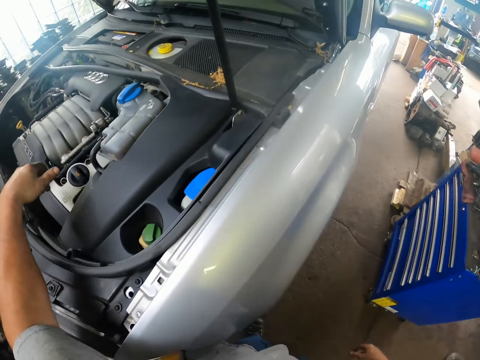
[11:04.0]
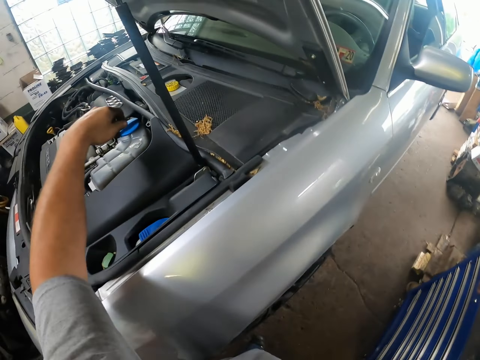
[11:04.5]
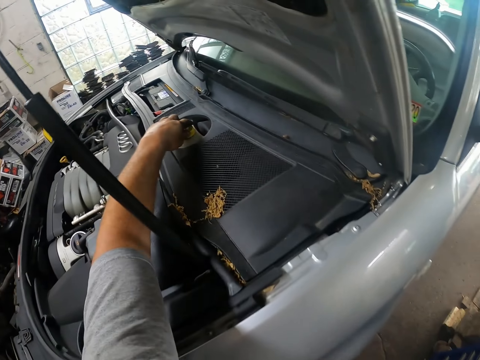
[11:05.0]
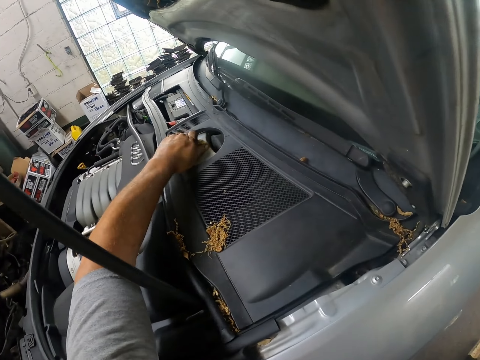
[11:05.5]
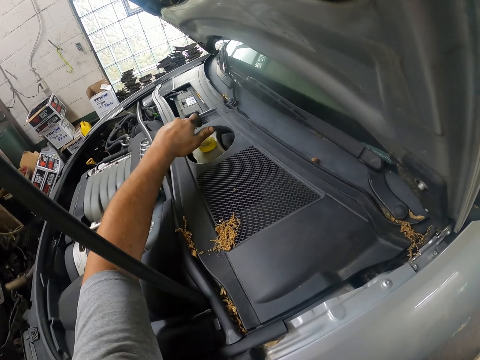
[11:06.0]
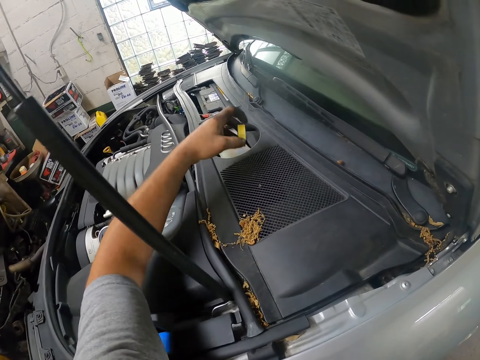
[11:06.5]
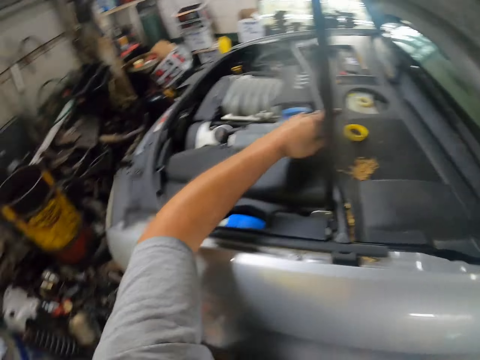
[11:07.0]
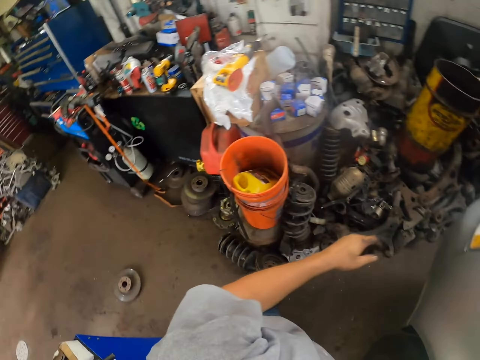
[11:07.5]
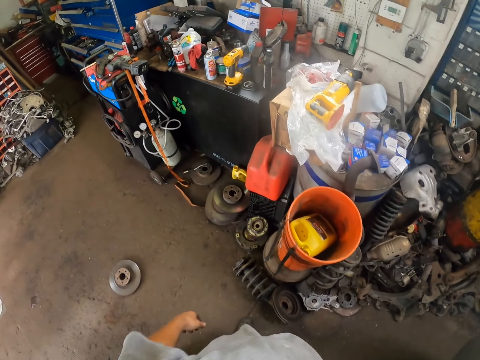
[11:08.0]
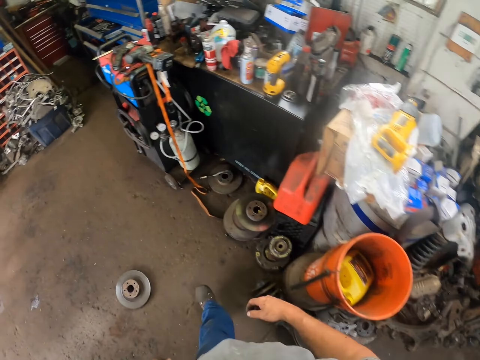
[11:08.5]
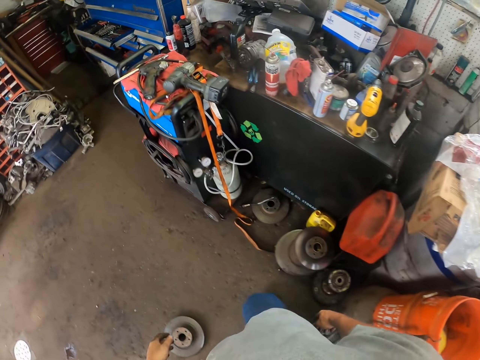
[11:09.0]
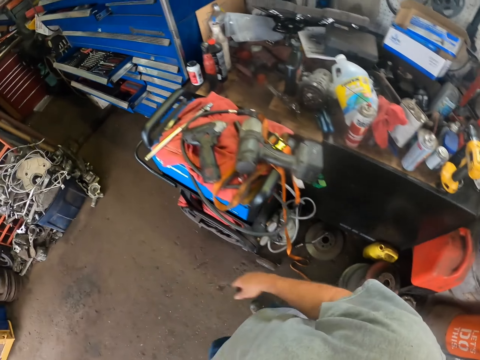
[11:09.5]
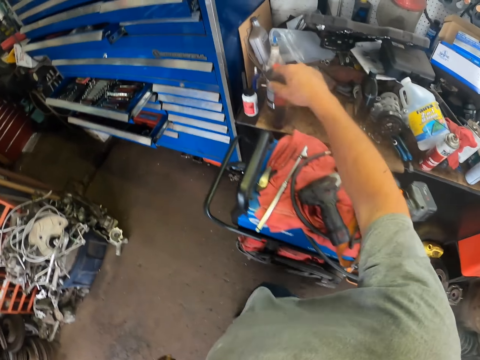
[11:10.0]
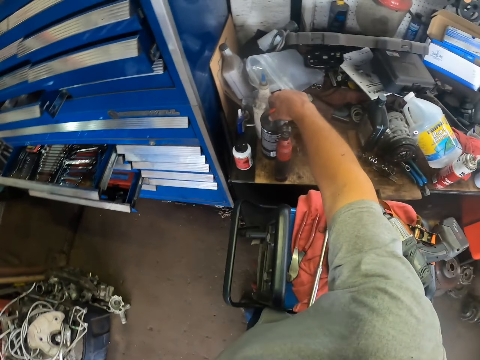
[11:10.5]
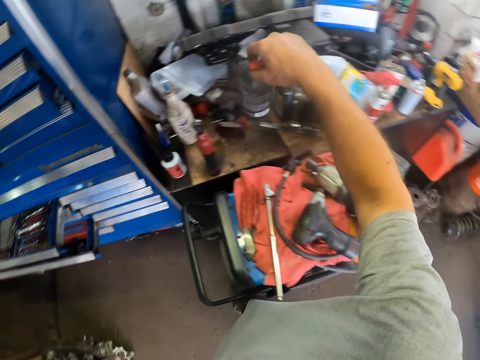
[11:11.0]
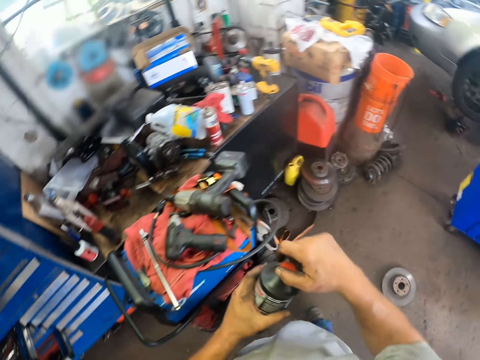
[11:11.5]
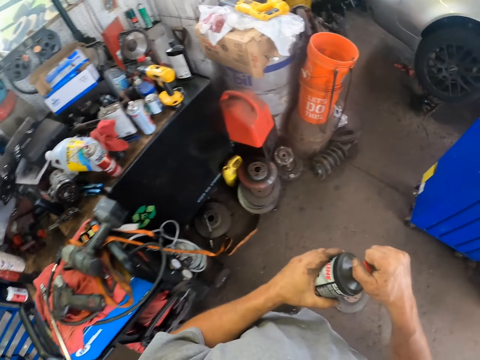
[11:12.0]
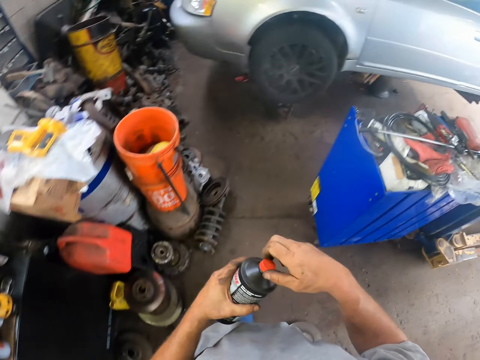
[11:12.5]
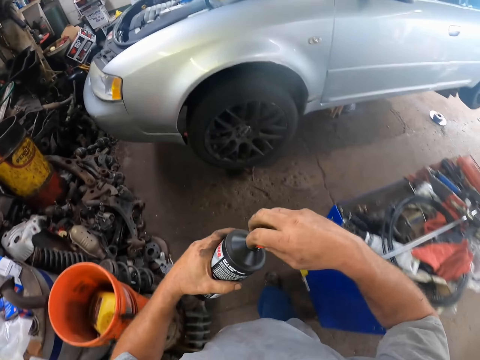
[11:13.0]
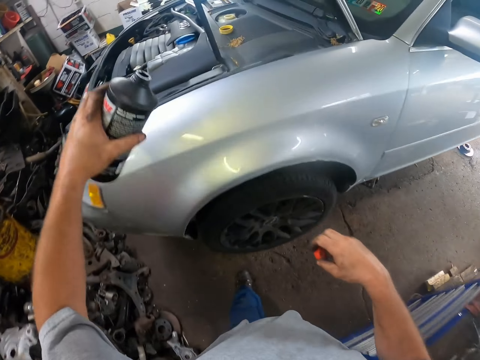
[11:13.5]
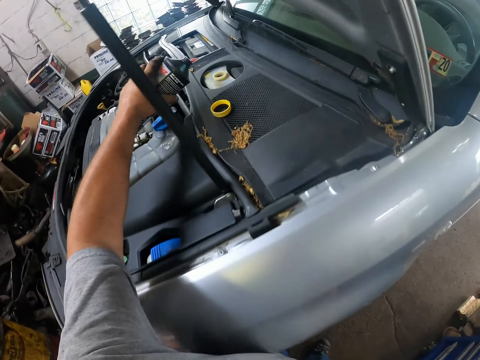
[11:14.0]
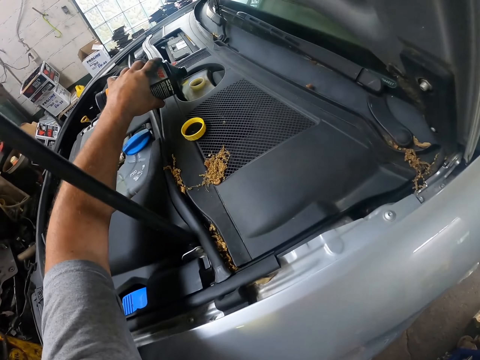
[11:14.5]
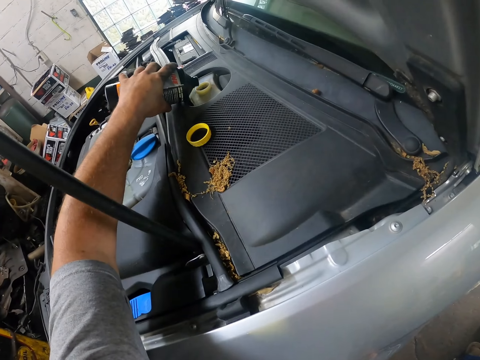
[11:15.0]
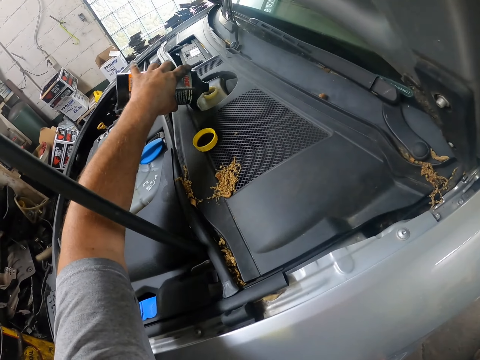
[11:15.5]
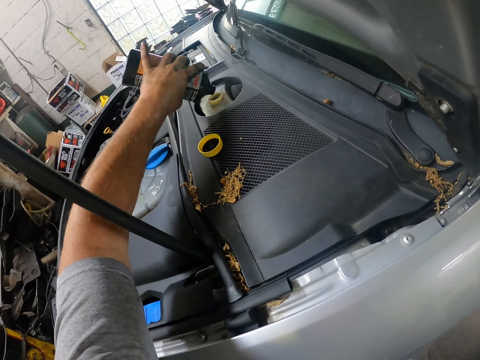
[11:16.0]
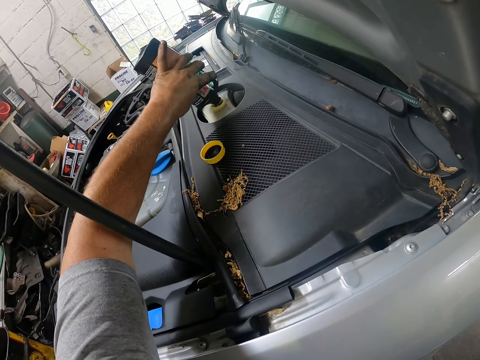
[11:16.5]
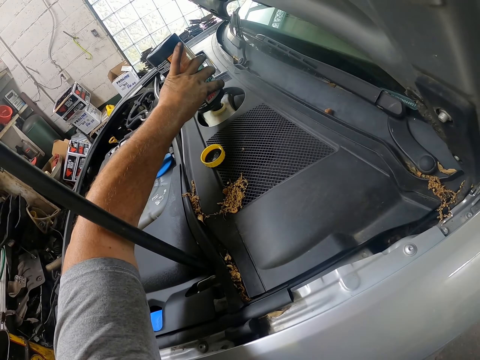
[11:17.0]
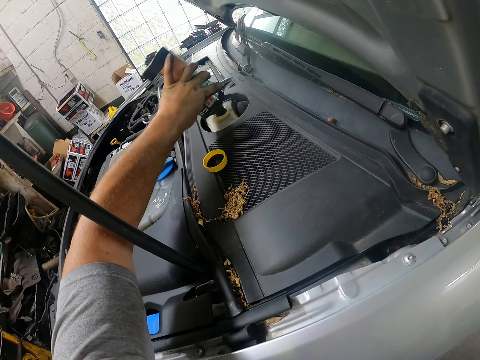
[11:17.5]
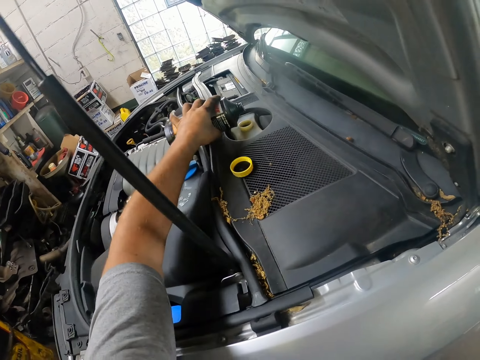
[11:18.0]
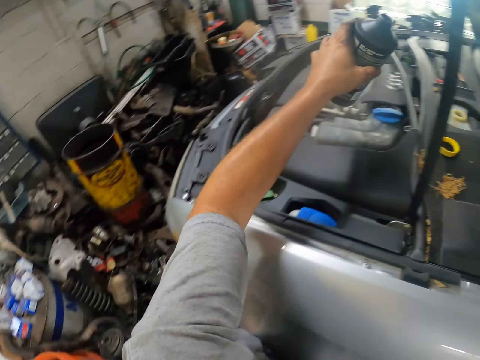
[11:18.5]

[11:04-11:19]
The camera wearer opens the clutch fluid tank. They walk towards the work board. They pick up a plastic fluid bottle. They open the plastic fluid bottle. They walk towards the car. They pour the bottle's content into the tank.

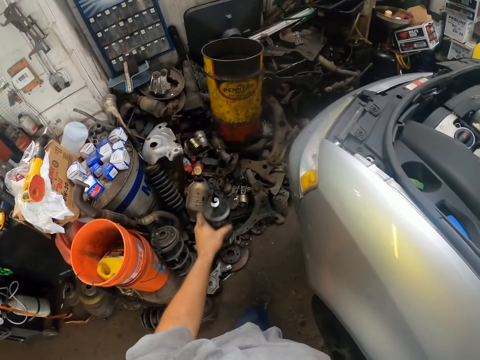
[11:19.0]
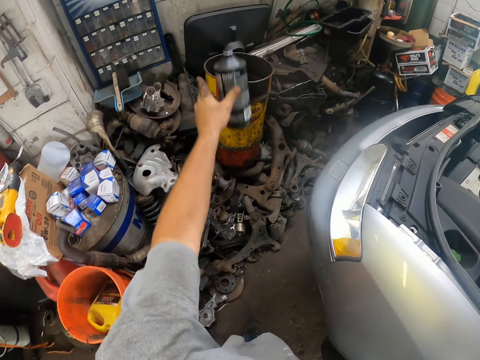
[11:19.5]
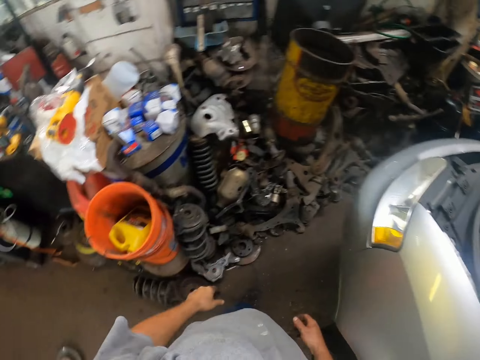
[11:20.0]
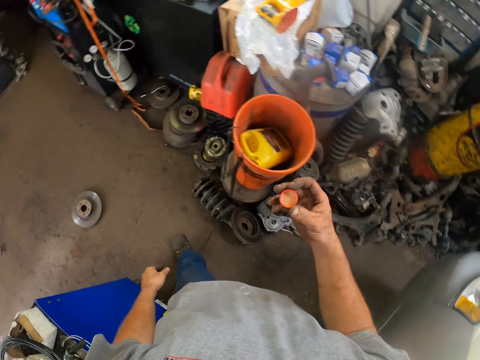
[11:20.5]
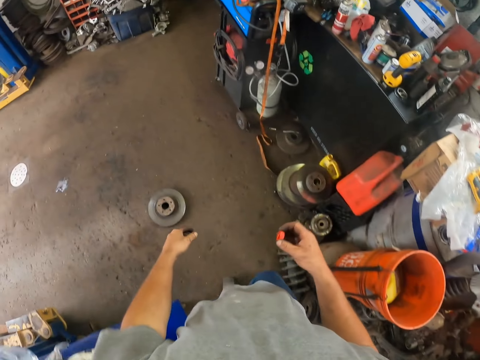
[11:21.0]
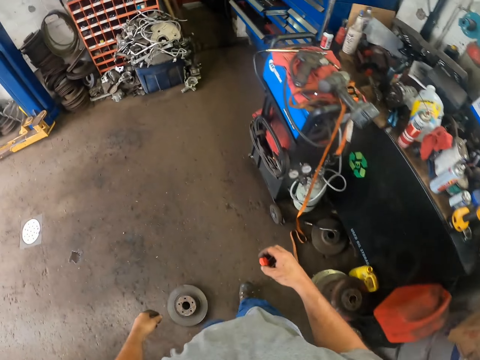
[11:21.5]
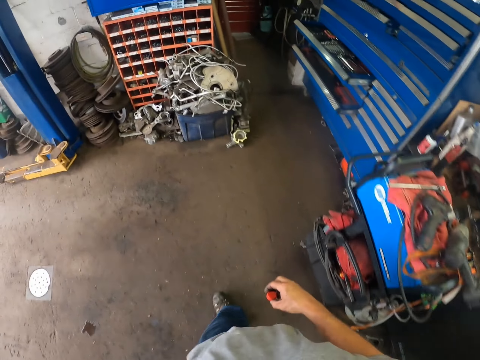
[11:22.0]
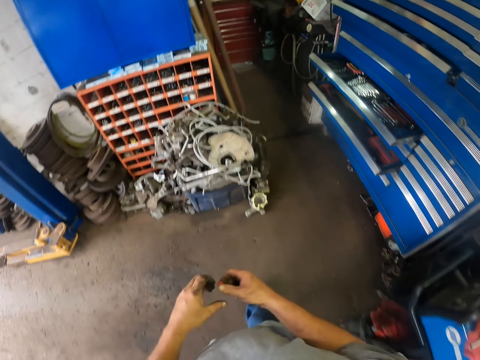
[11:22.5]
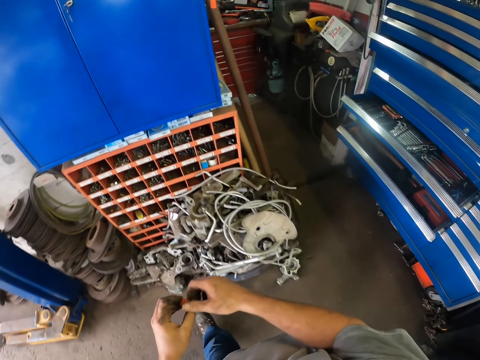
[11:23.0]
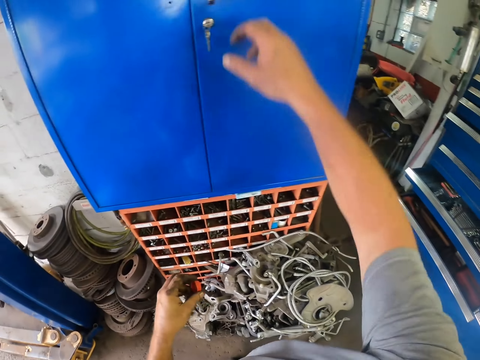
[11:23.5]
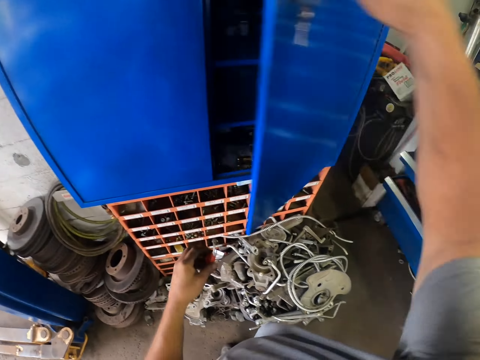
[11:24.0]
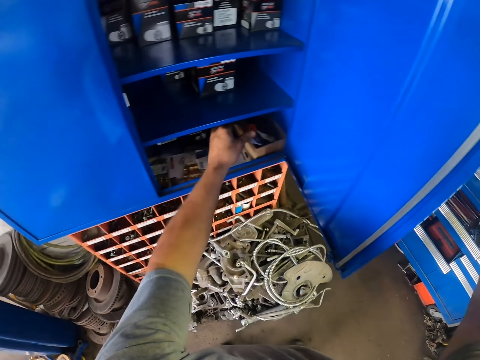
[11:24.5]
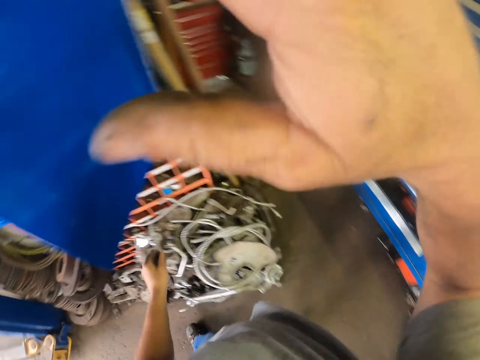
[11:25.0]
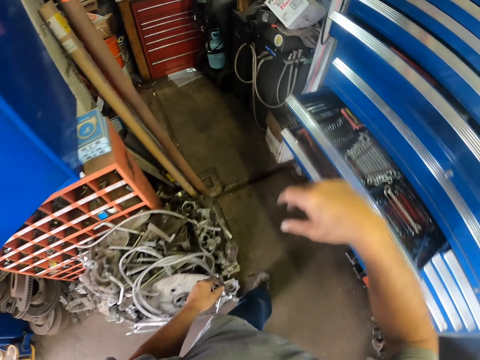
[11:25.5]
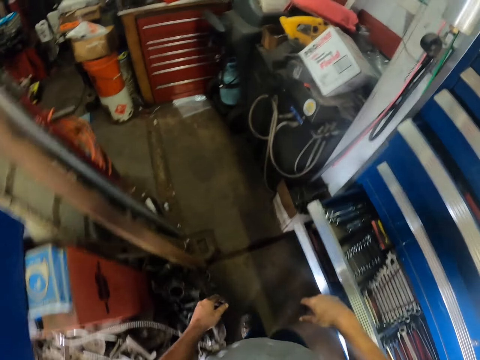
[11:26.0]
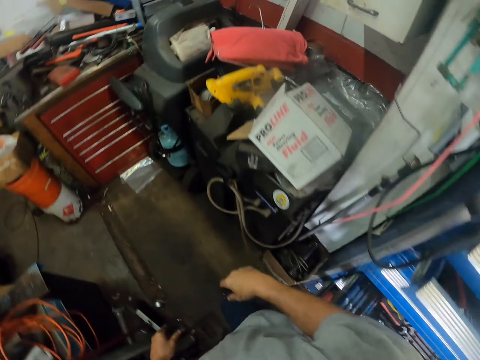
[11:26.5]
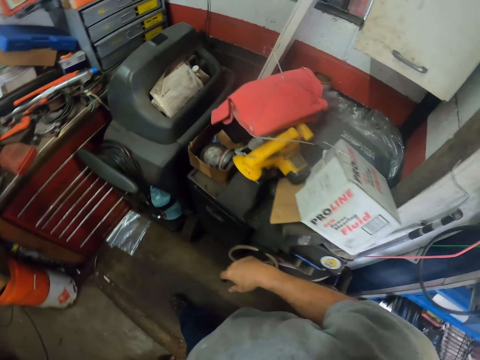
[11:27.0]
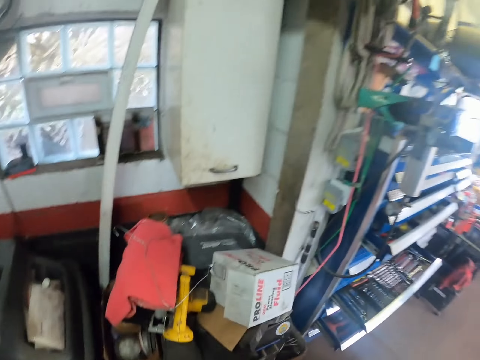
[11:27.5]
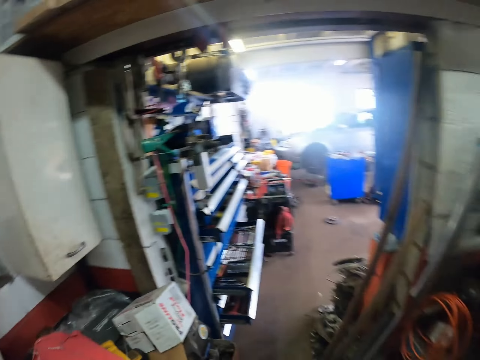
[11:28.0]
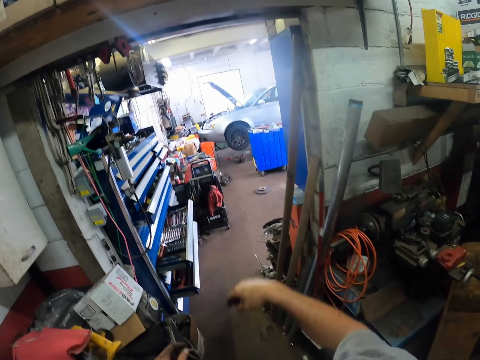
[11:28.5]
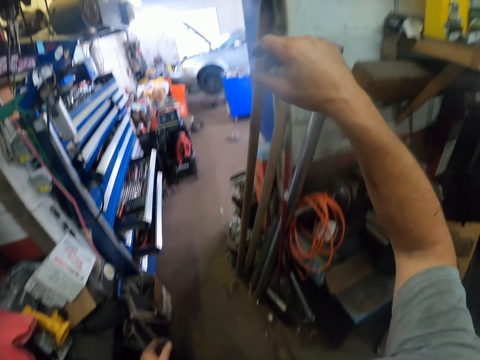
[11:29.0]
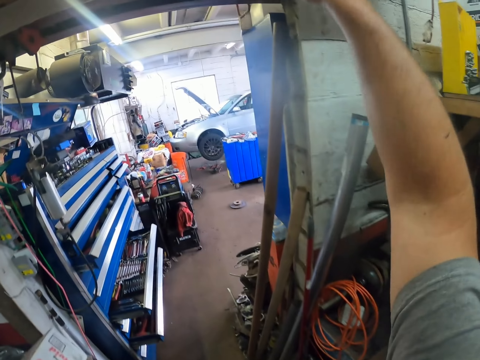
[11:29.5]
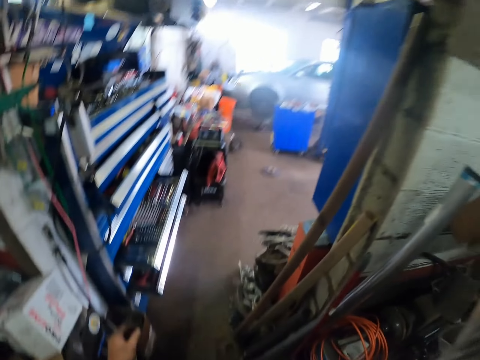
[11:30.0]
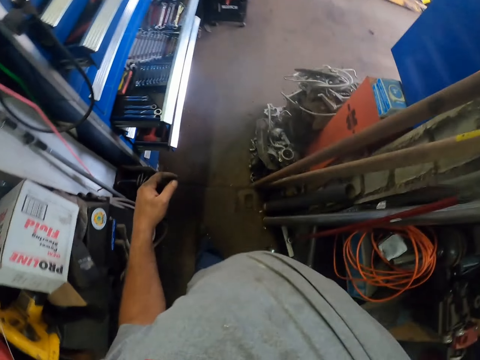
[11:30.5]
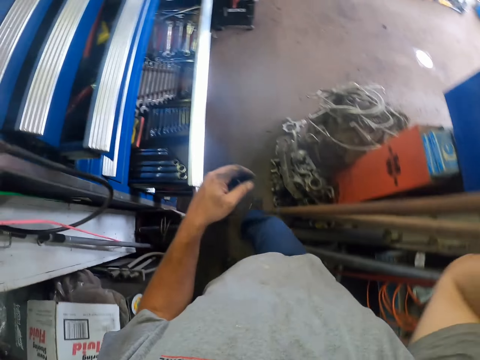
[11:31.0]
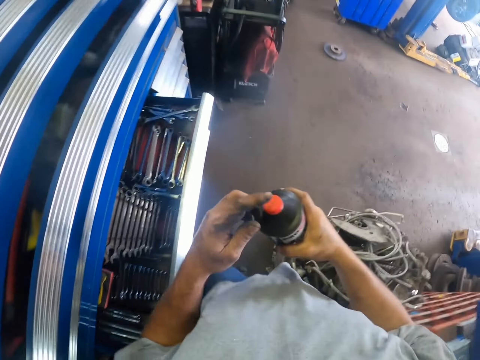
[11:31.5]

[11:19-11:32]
The camera wearer throws the plastic bottle on the container. They open the cupboard. They throw the bottle top into the cupboard. They walk around the garage. They pick up a plastic fluid bottle.
